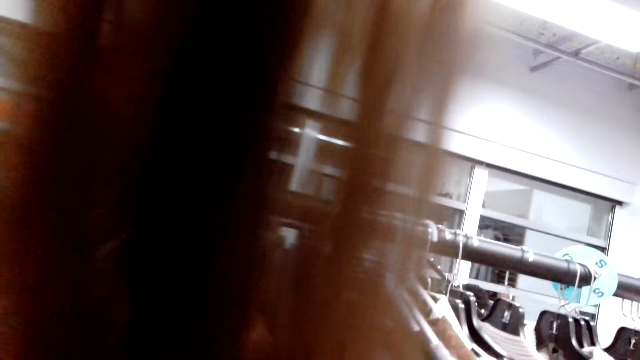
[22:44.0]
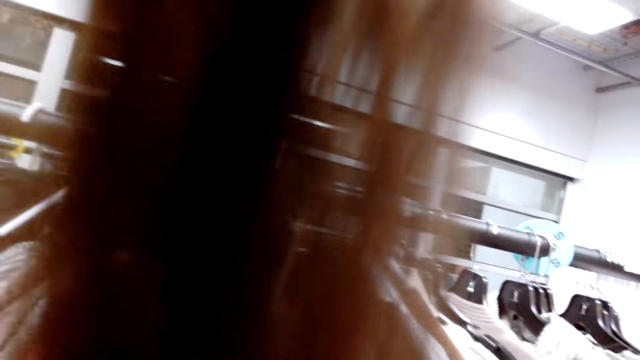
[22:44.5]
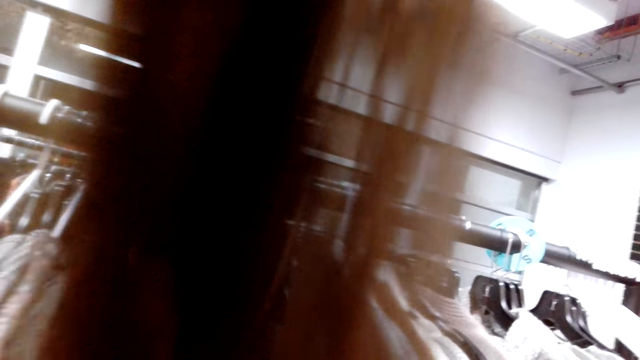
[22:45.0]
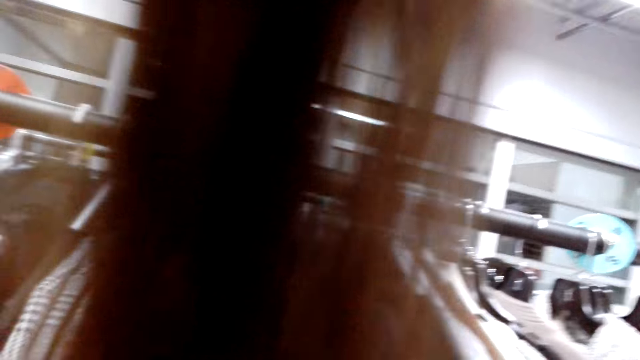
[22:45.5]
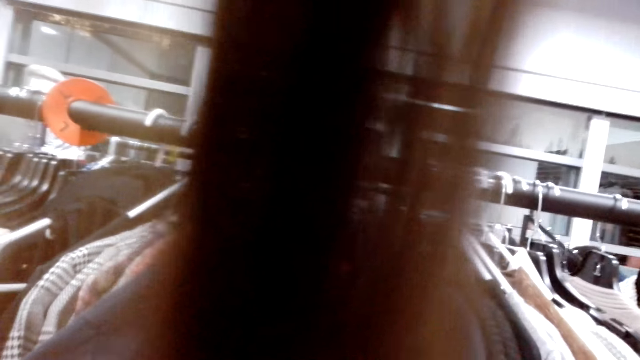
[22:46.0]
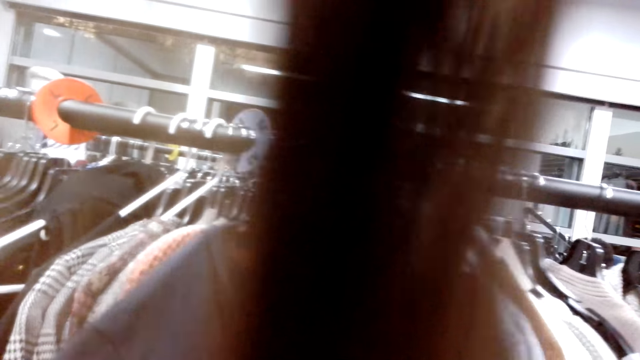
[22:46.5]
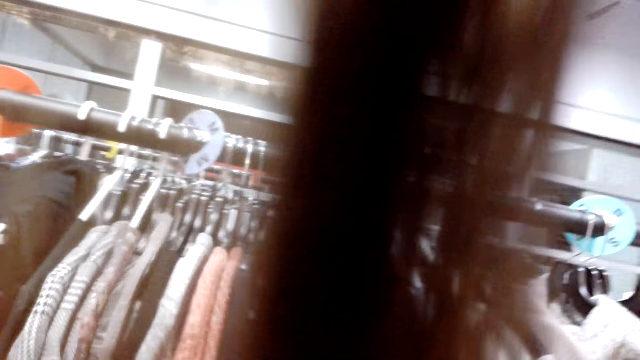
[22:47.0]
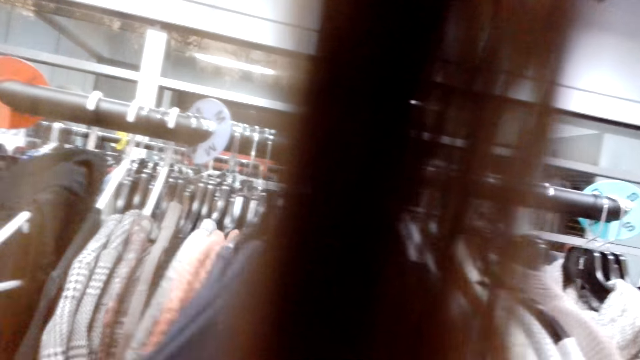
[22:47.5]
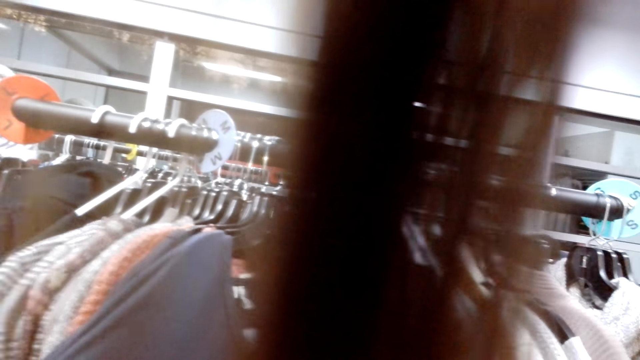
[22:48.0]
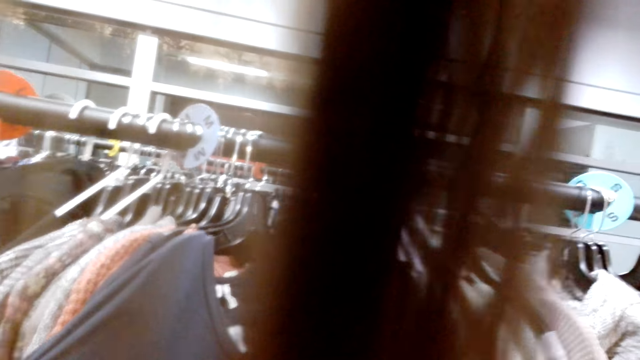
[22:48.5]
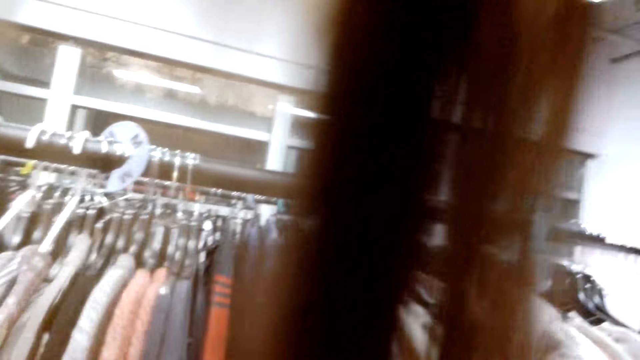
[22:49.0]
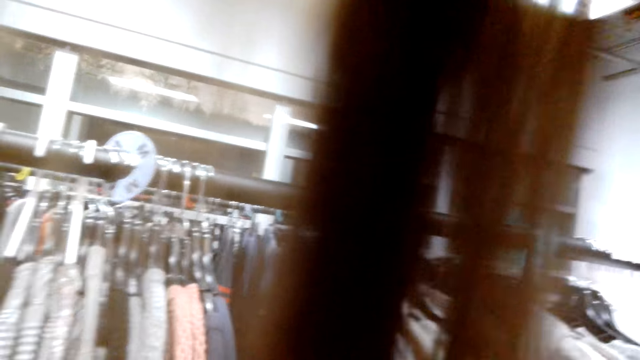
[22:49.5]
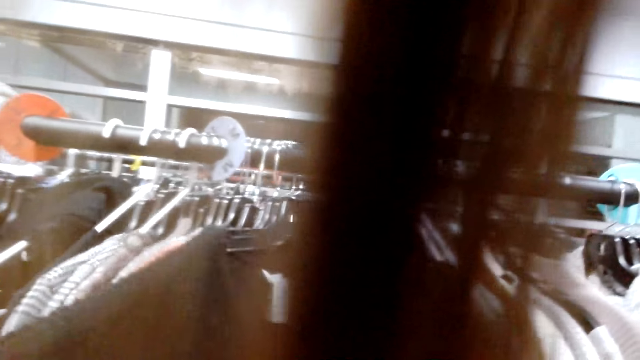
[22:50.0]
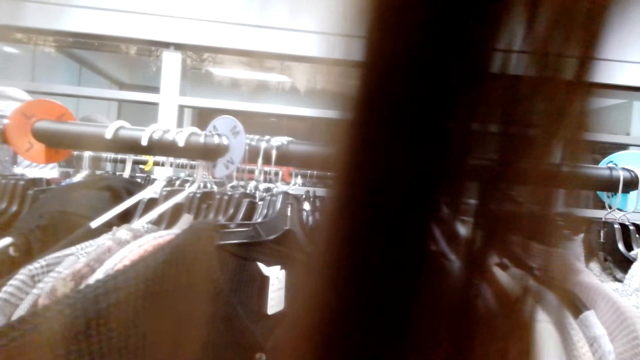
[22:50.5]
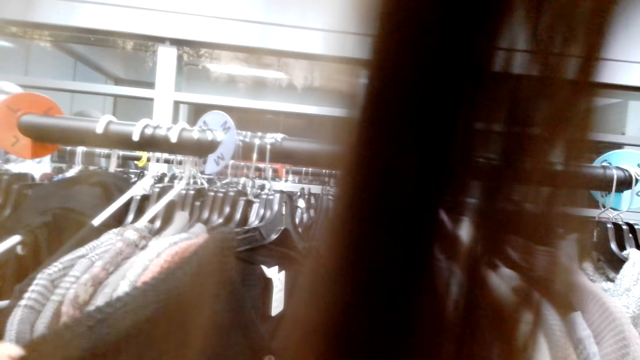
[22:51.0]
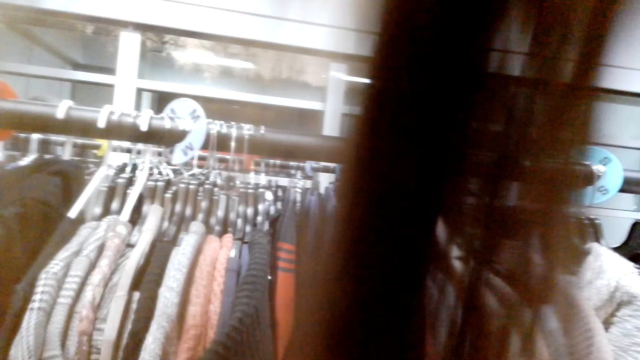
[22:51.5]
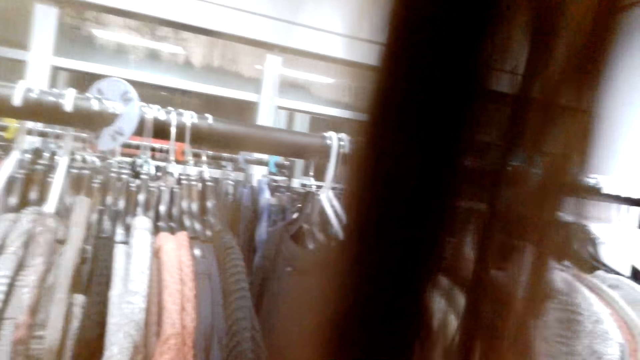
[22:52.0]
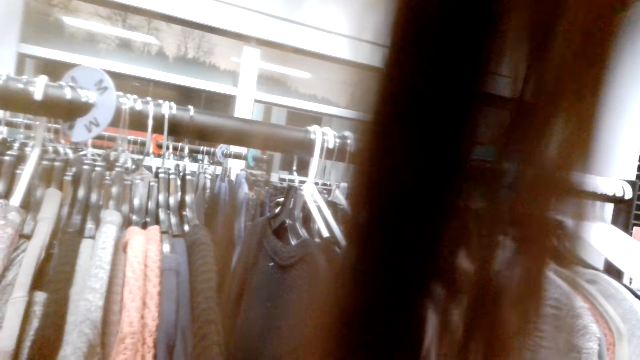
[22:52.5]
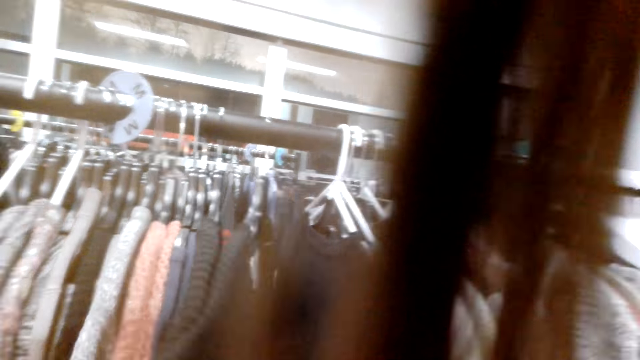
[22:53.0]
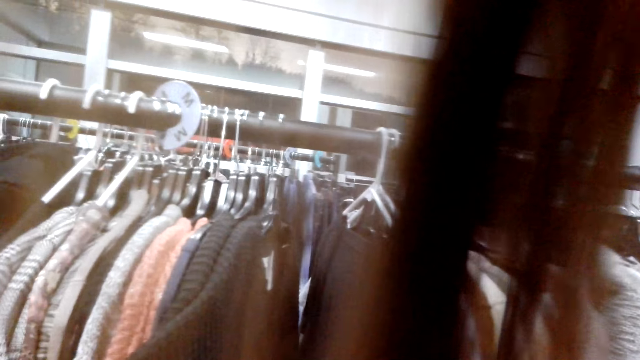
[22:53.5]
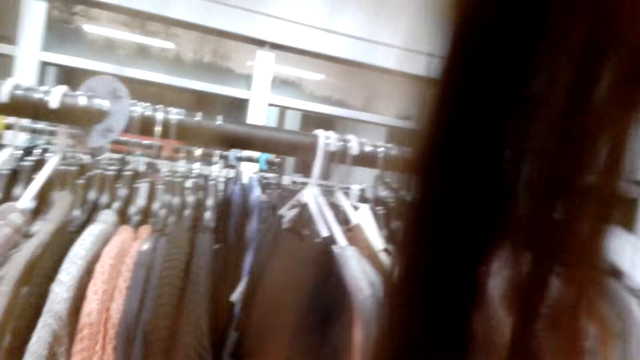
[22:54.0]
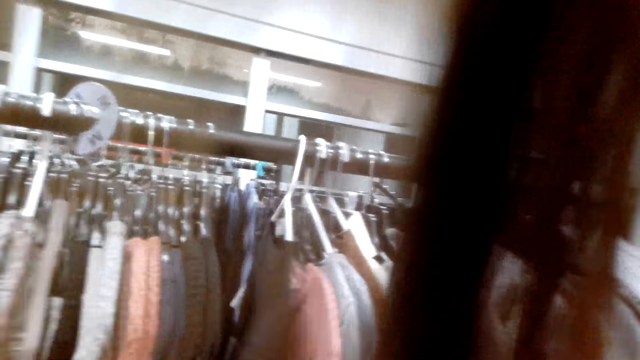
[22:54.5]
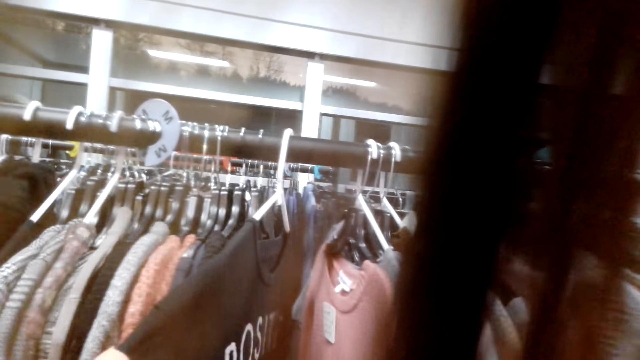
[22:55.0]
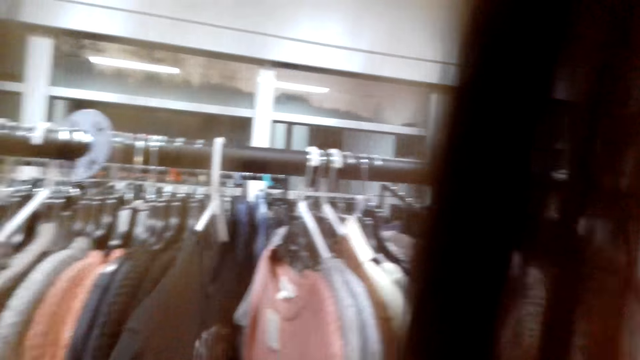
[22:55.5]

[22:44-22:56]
The camera wearer checks clothes.

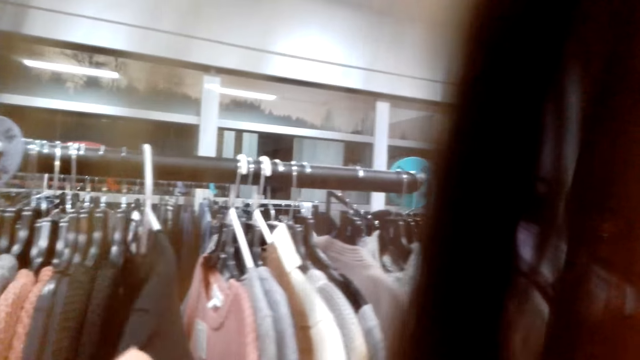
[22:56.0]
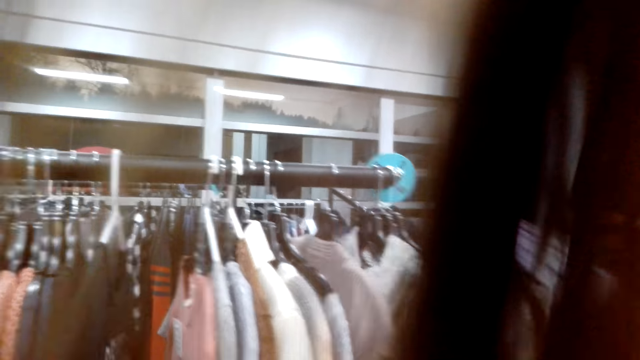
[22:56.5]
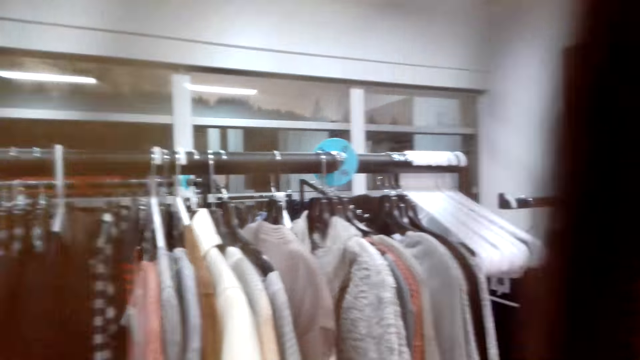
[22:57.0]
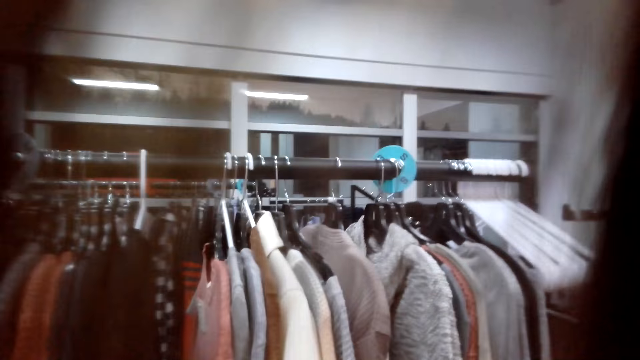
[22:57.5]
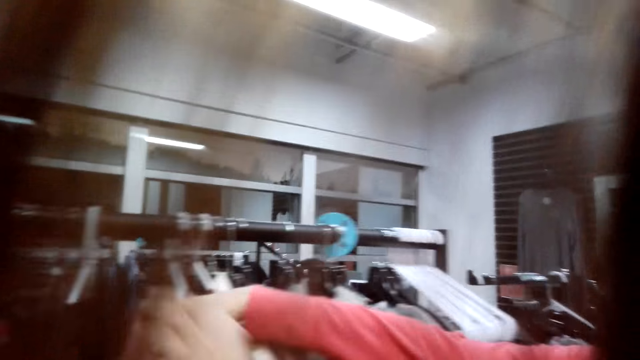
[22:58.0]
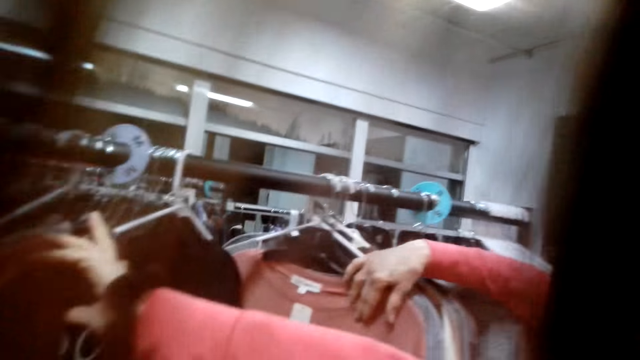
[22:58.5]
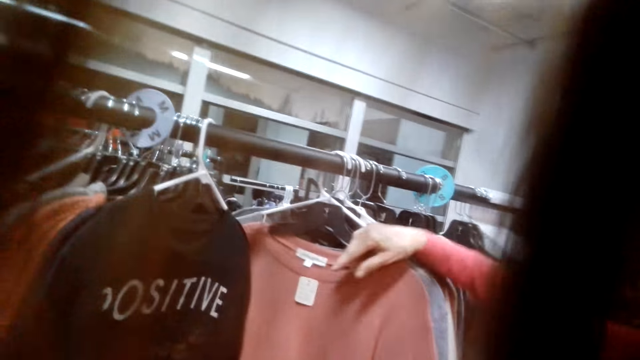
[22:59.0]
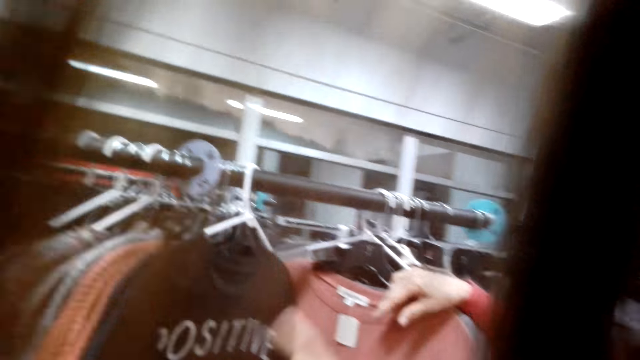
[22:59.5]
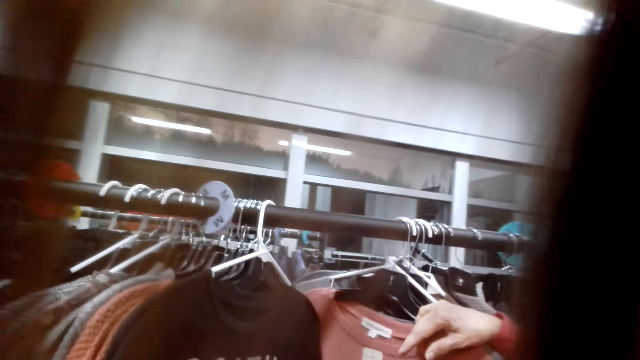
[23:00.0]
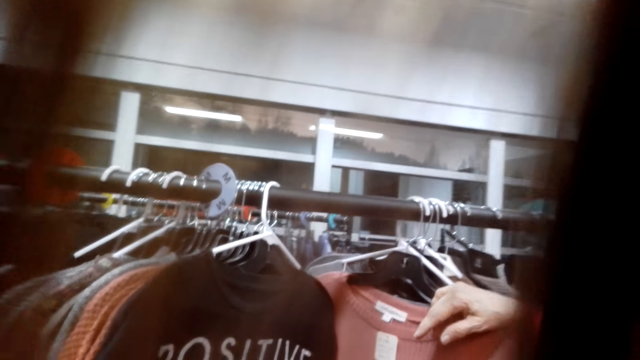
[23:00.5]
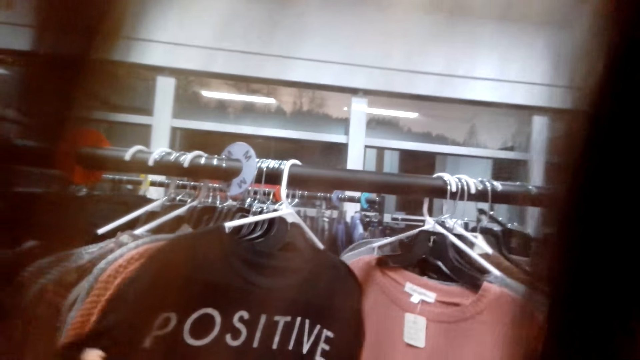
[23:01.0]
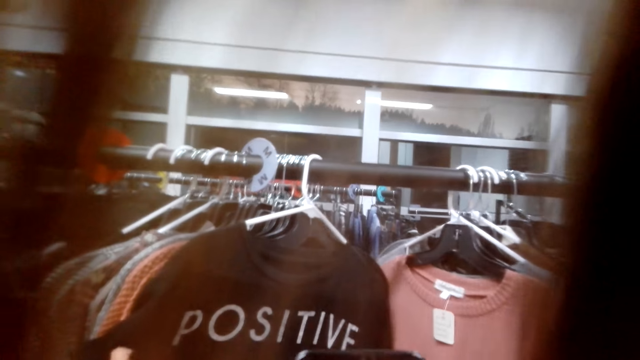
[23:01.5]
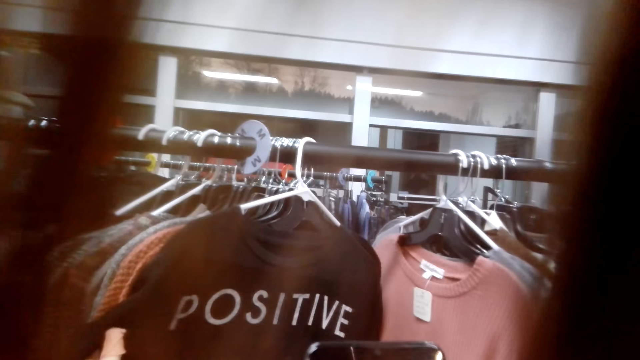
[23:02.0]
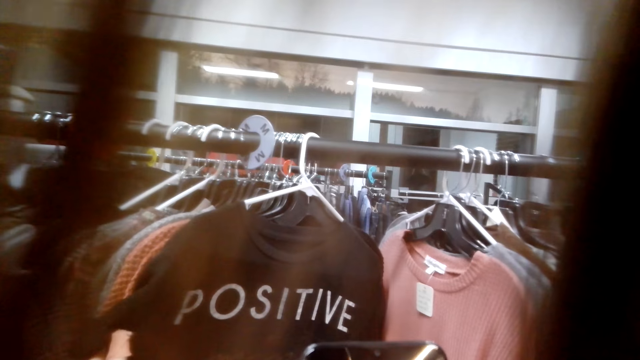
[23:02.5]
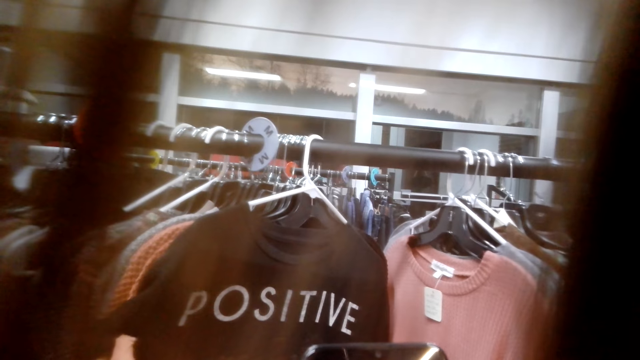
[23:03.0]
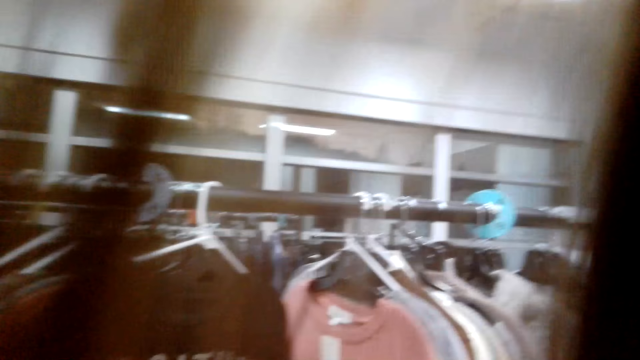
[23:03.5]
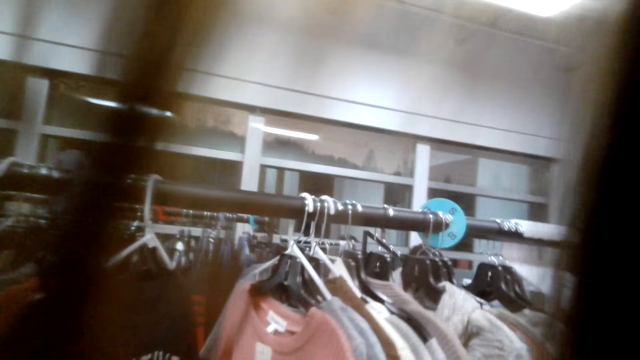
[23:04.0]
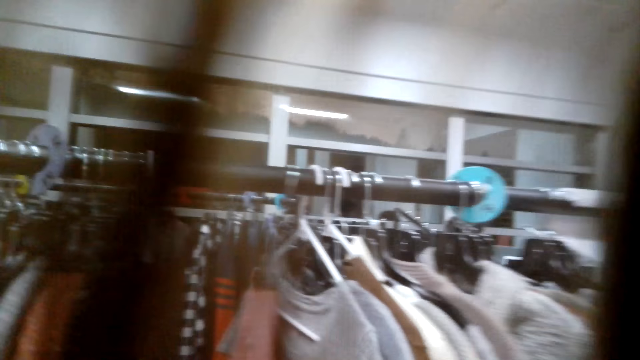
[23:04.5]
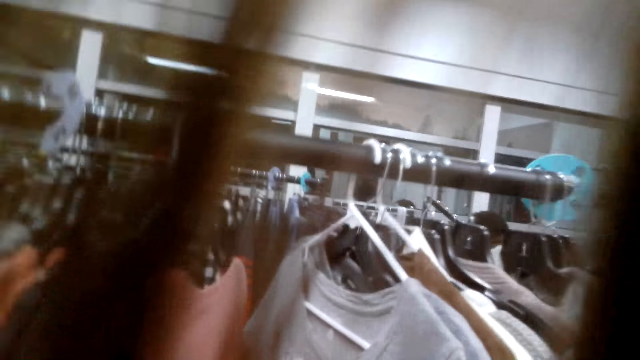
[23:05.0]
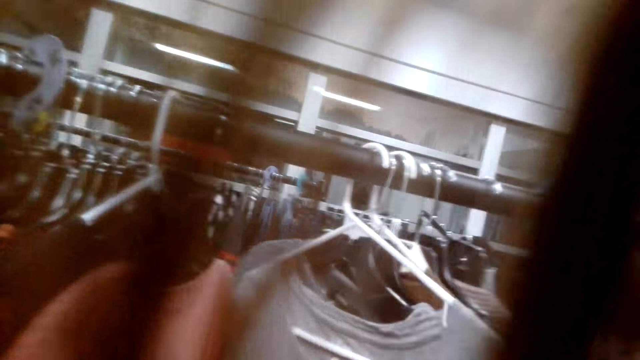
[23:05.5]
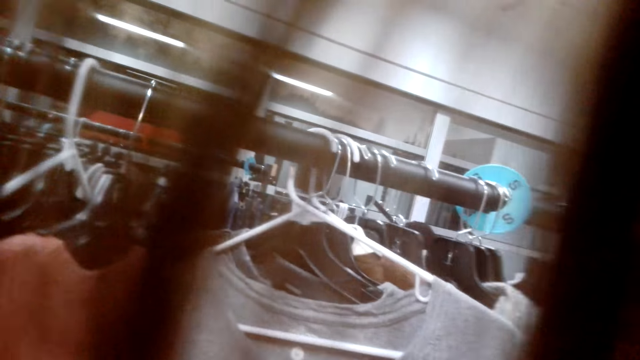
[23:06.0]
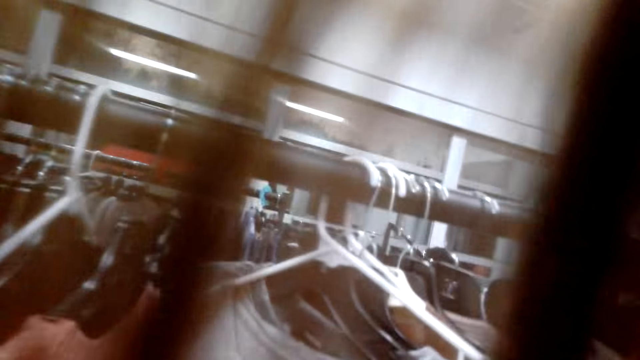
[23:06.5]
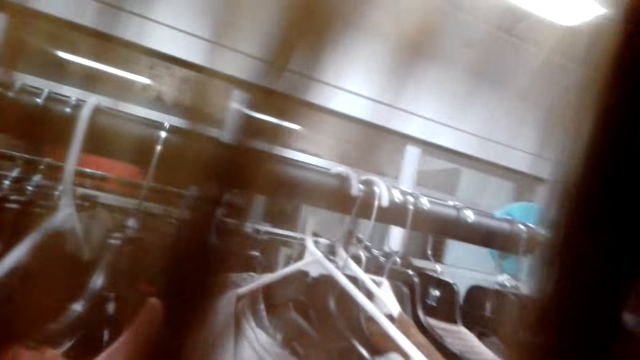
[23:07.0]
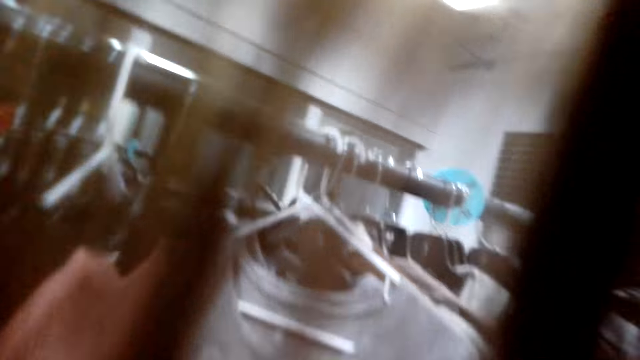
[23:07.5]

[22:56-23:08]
A woman holds sweaters at the rack. The camera wearer converses with the woman. The woman checks clothes. The camera wearer holds a sweater with a hand. The woman takes a picture of the sweater. The camera wearer checks clothes. They look at the sweater.
